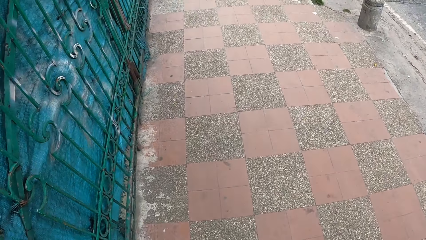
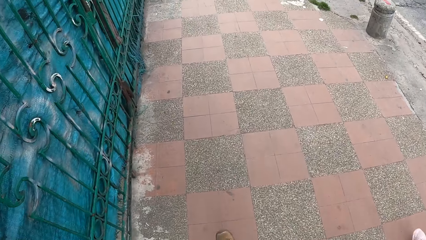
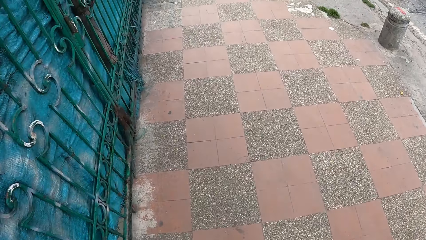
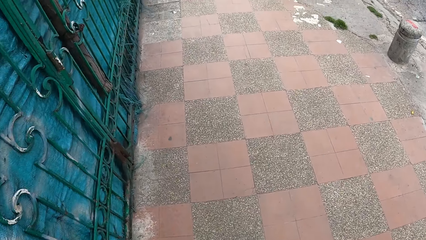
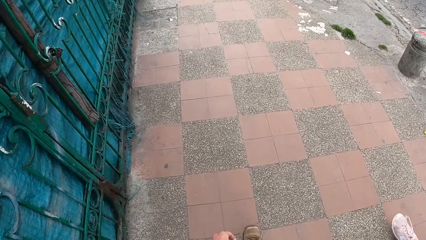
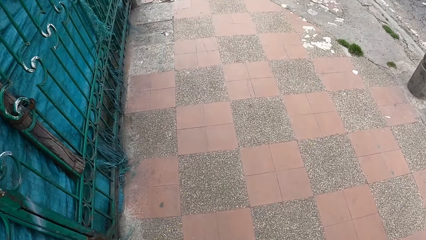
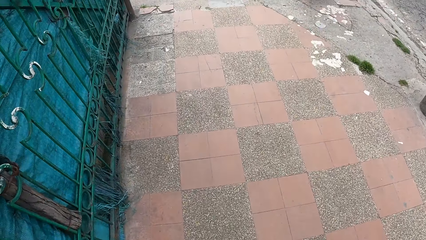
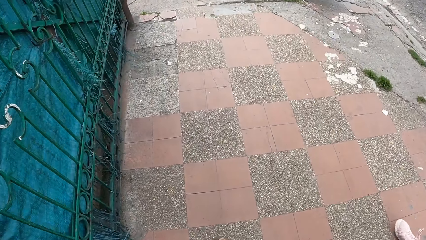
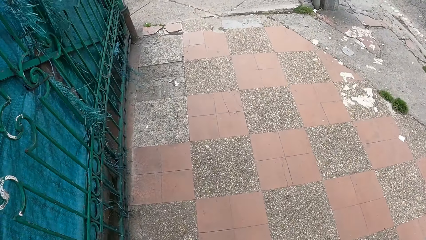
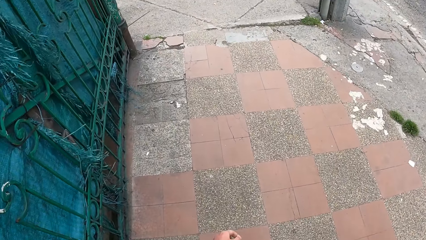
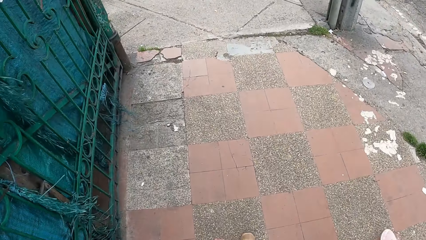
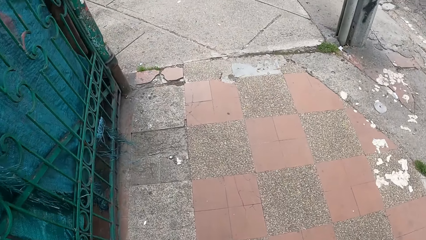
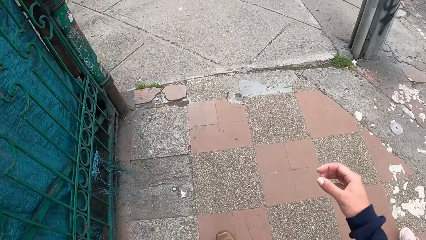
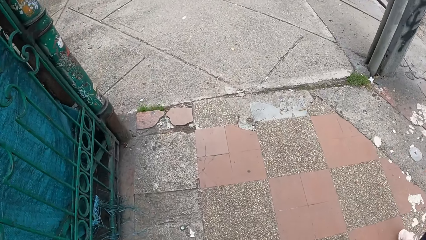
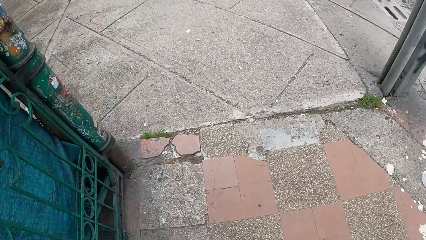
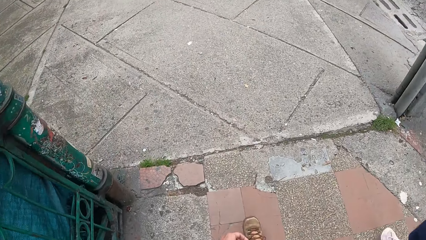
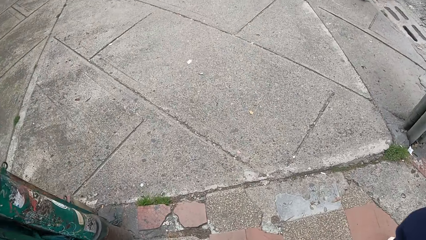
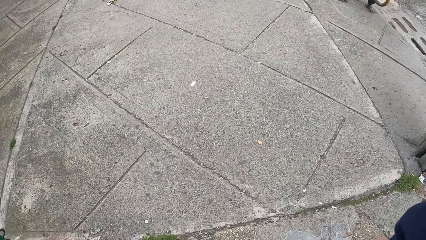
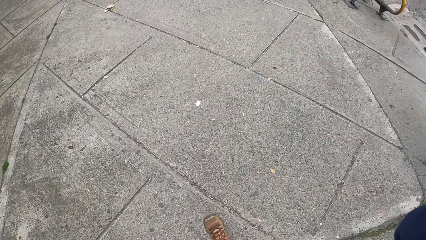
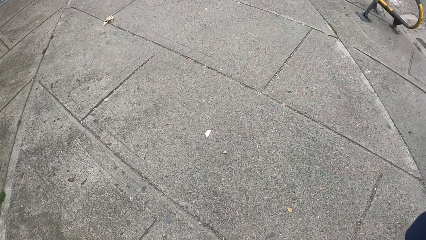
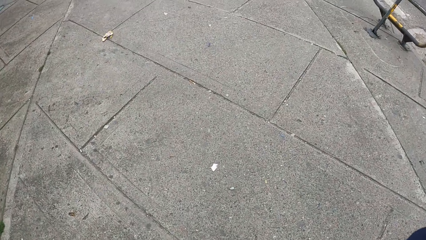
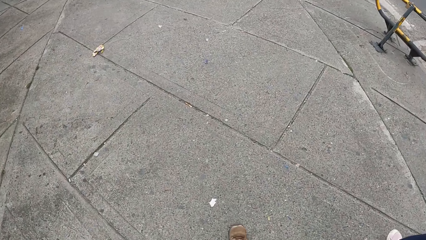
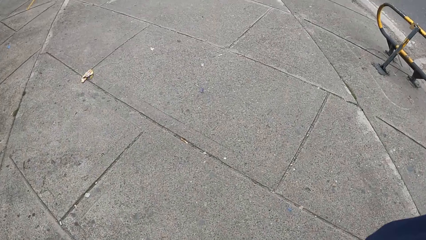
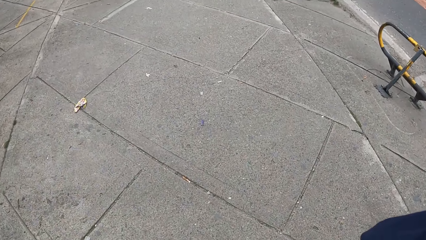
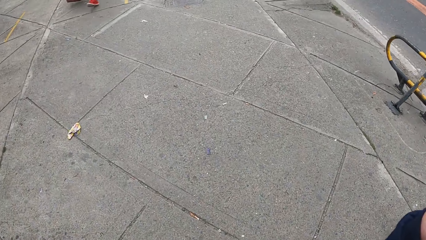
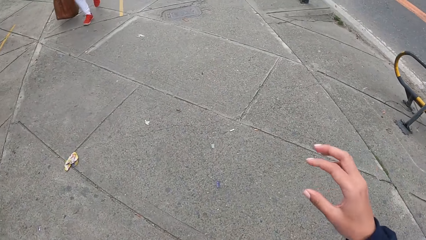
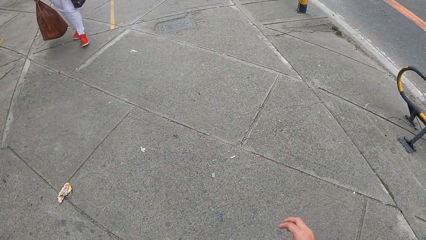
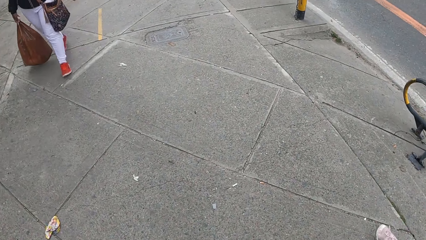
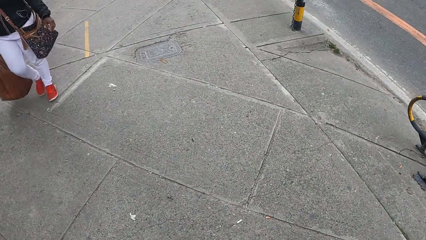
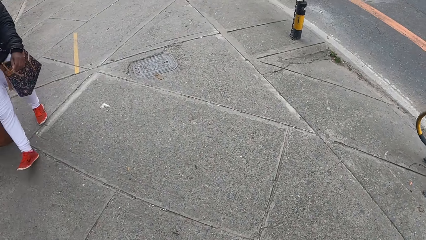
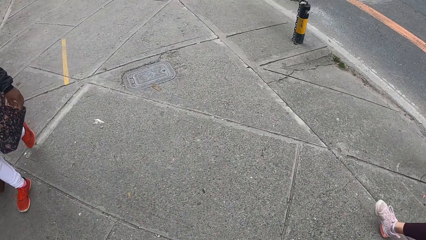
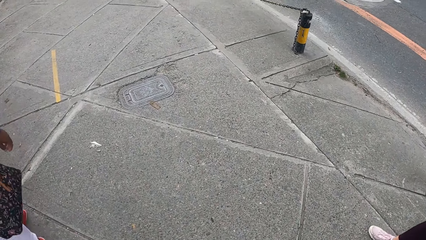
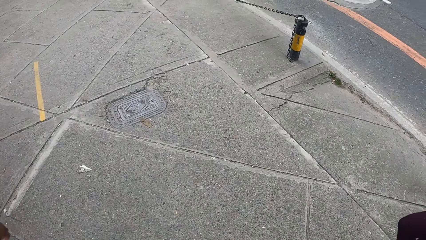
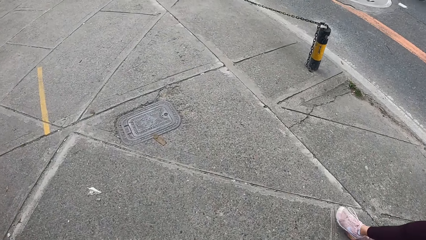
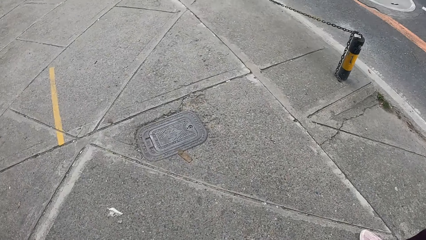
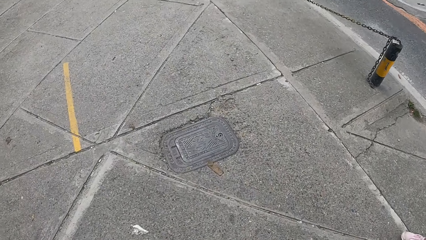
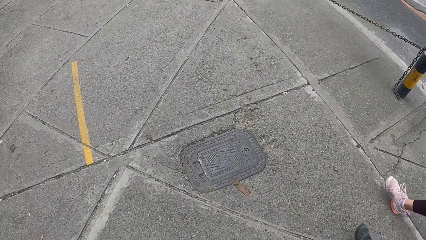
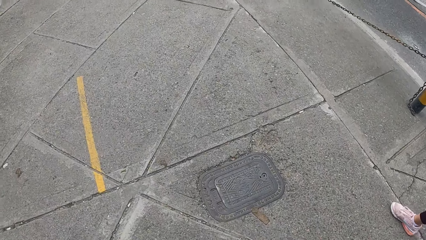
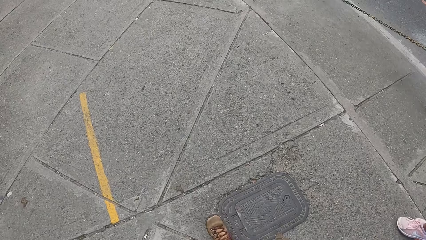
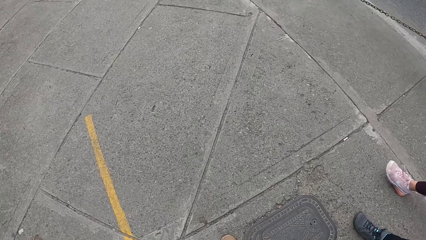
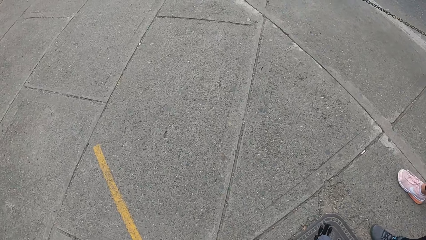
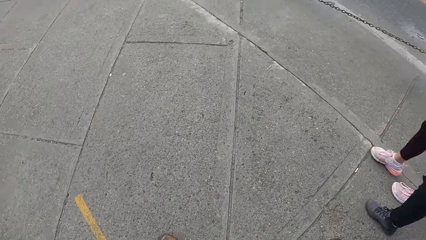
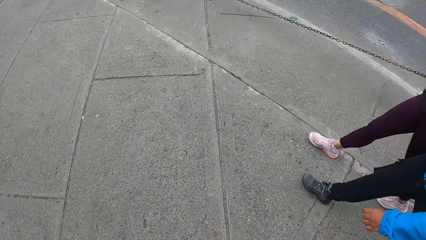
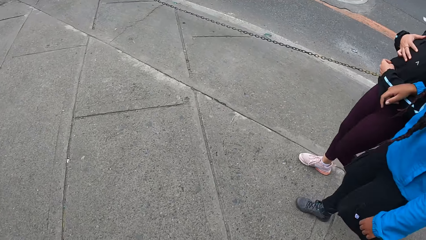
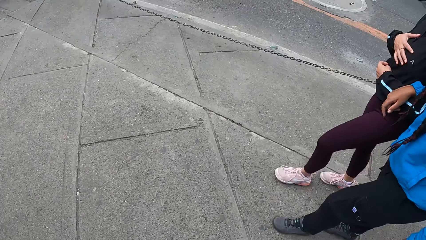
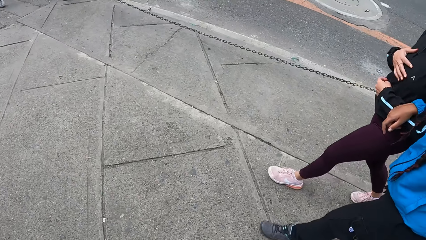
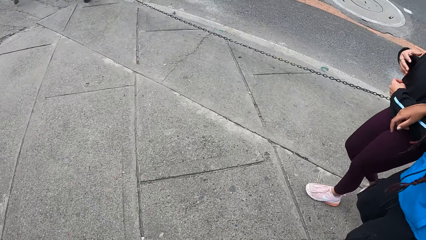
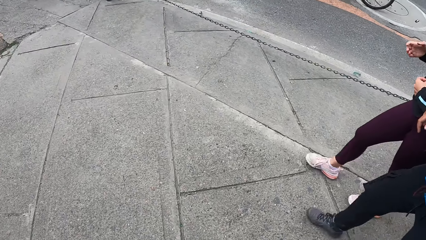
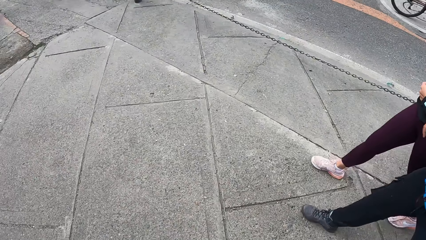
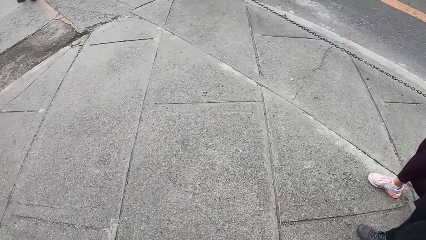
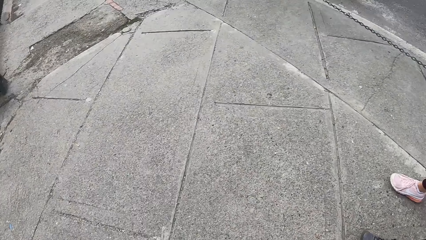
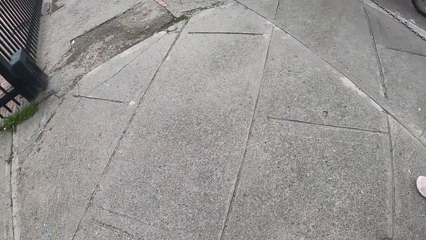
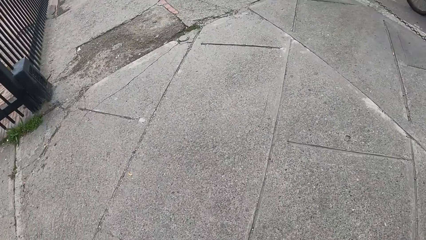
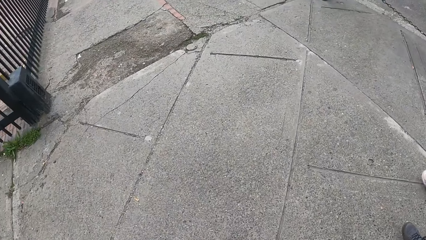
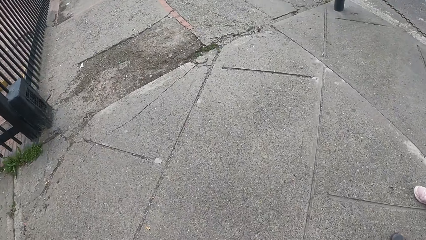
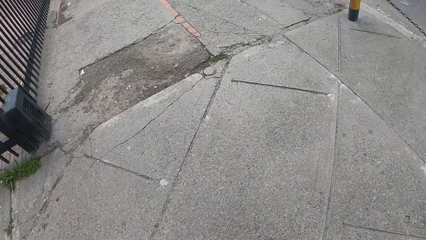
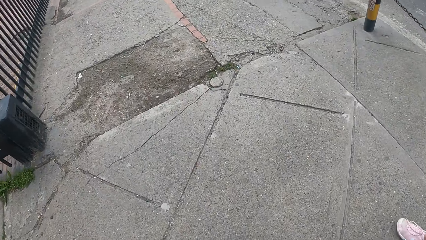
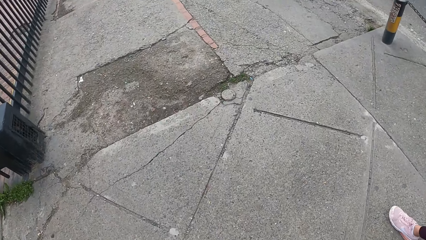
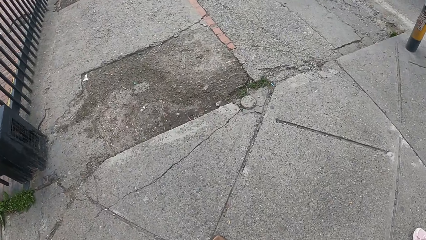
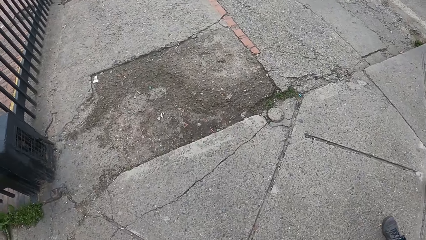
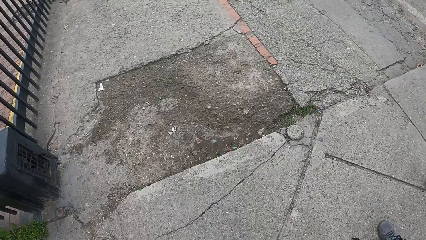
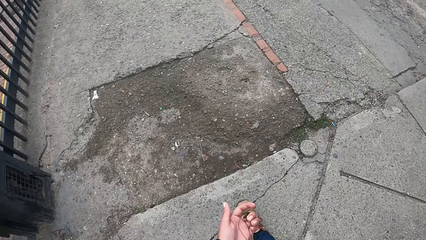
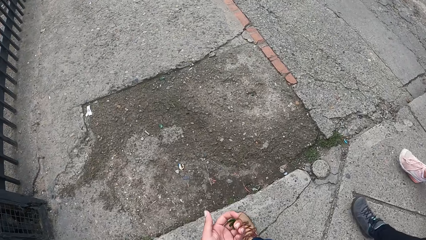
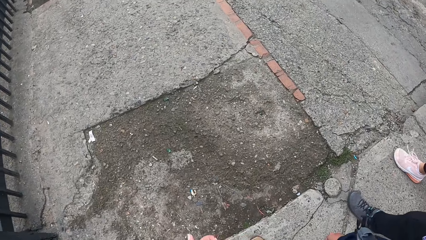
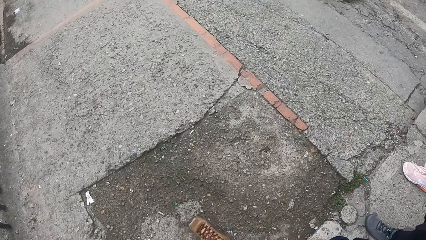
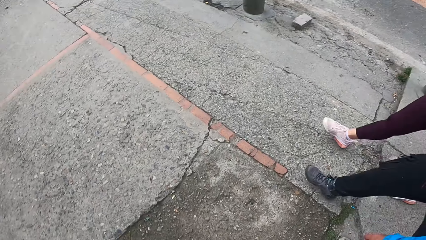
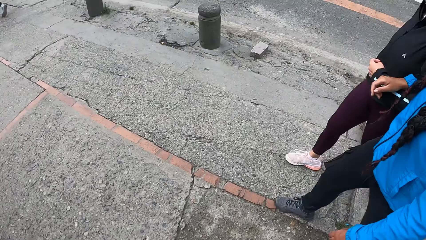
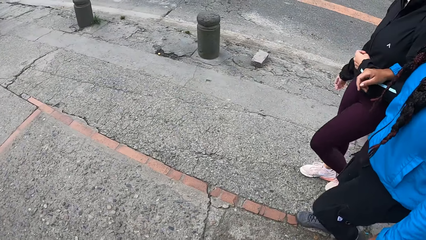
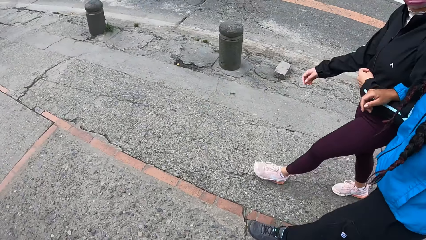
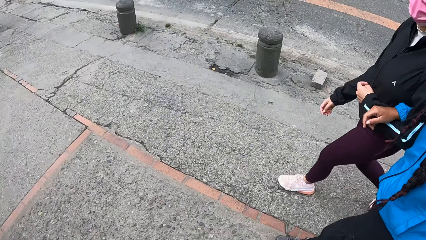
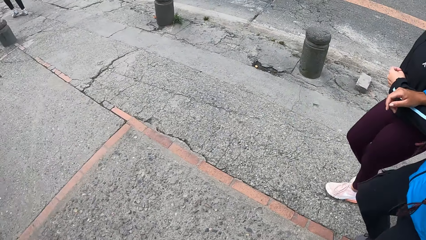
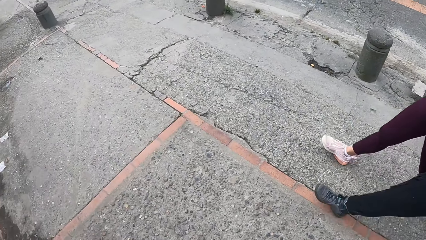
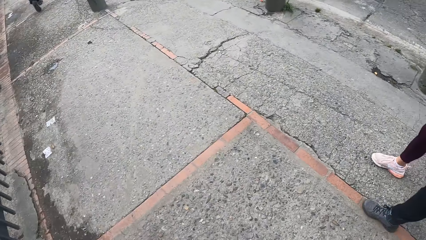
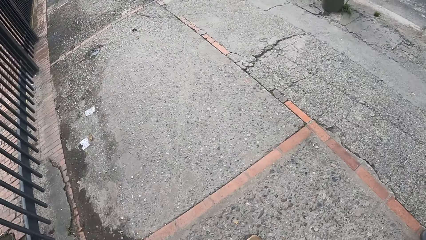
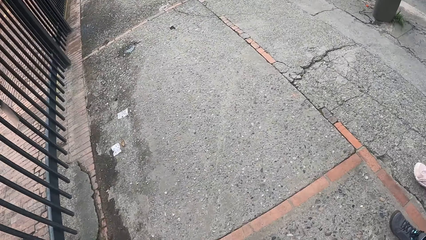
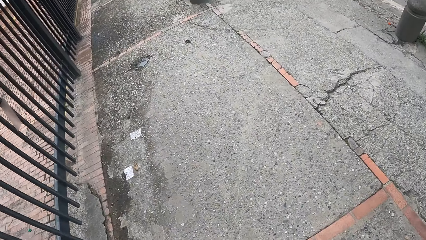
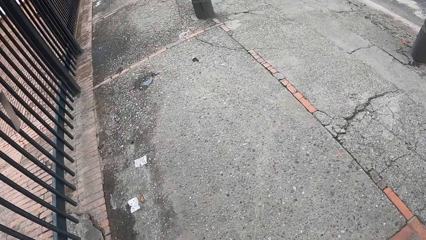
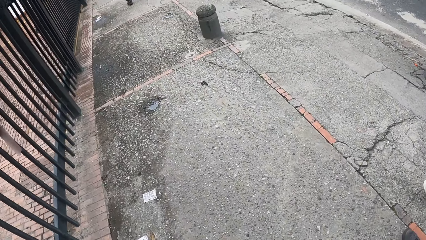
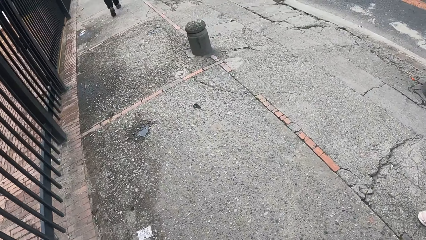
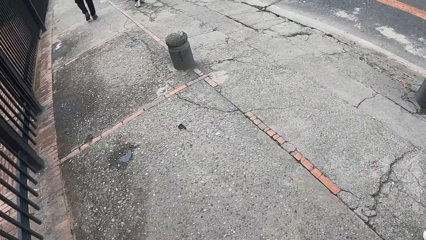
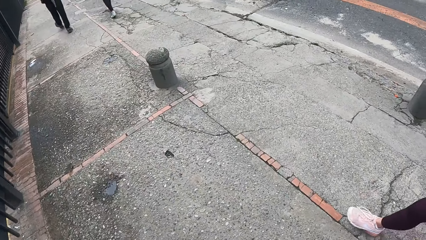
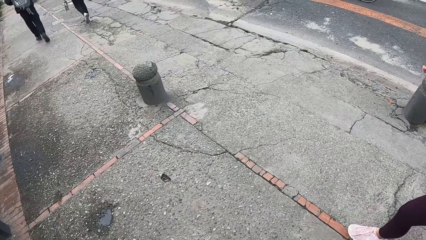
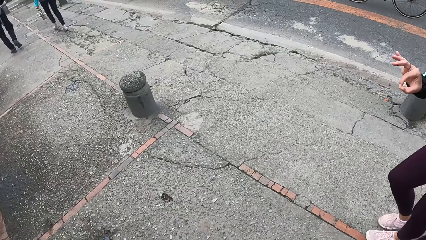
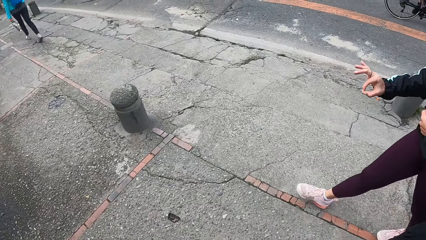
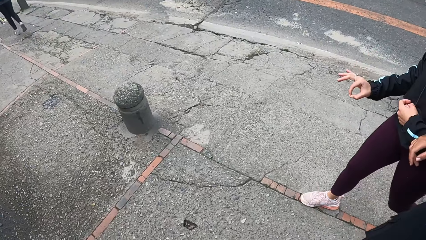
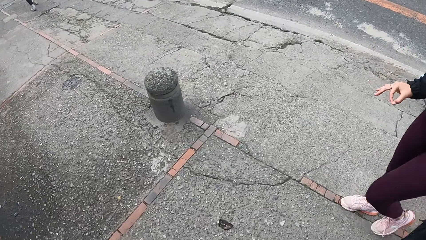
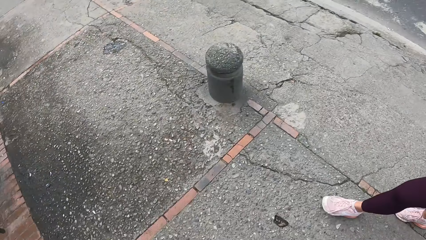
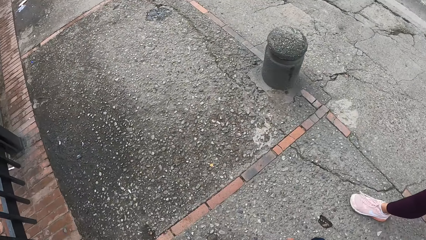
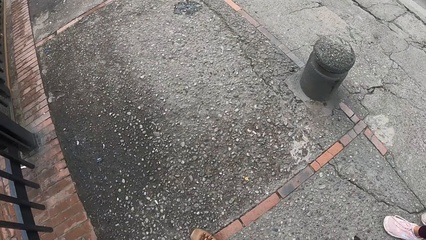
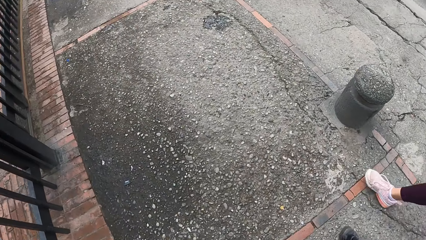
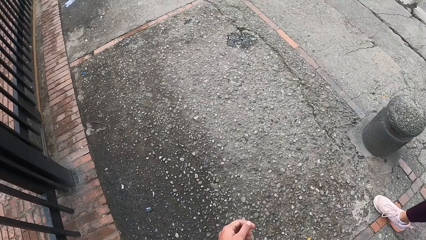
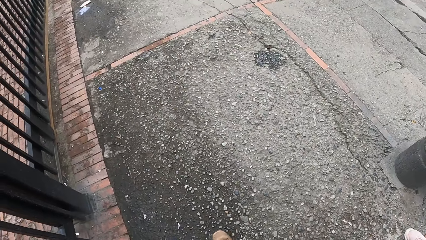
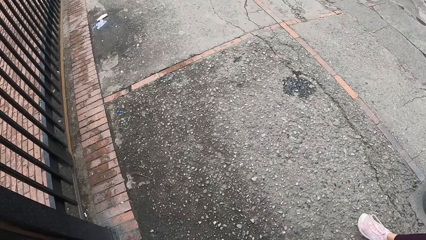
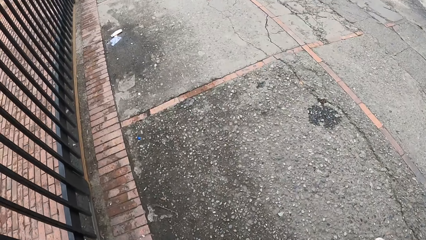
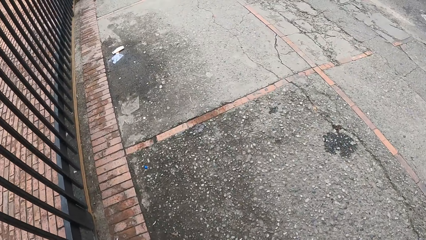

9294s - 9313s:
The camera wearer adjusts her glasses with her right hand. She lowers her hand. A person walks on the sidewalk. The camera wearer walks on the sidewalk with another person and a third person. A woman interacts with the camera wearer and another woman. The first woman walks on the sidewalk with the other woman. The second person gestures.
